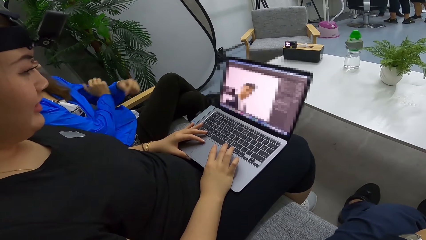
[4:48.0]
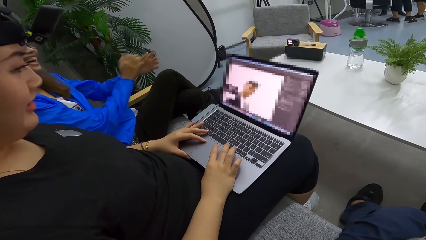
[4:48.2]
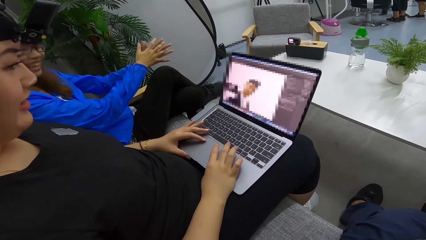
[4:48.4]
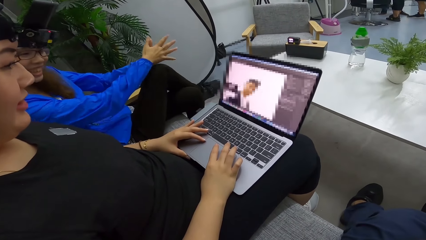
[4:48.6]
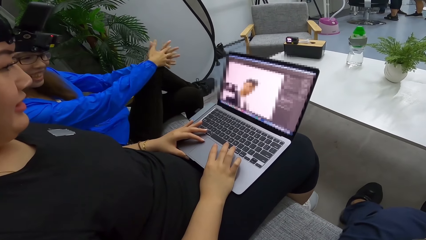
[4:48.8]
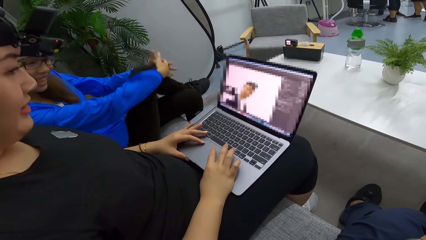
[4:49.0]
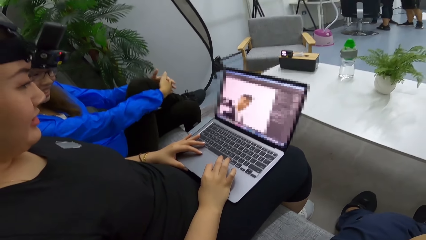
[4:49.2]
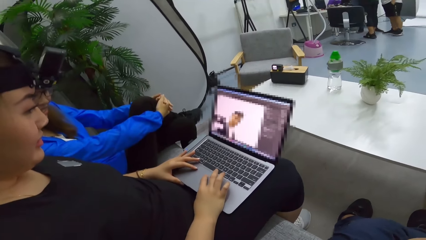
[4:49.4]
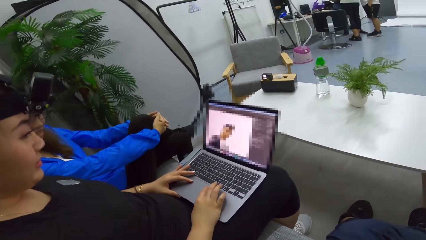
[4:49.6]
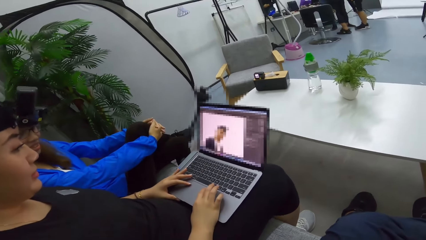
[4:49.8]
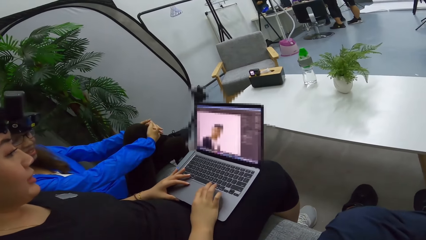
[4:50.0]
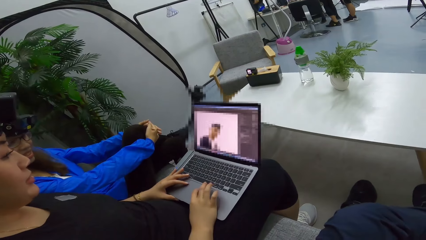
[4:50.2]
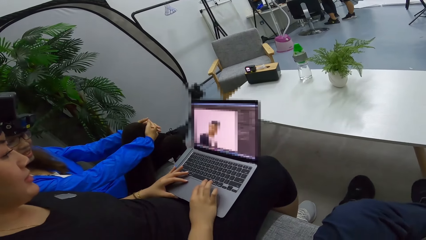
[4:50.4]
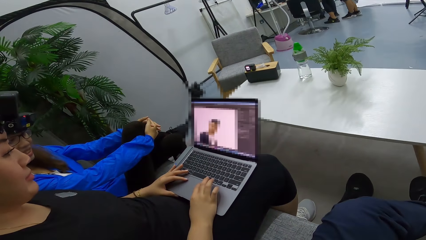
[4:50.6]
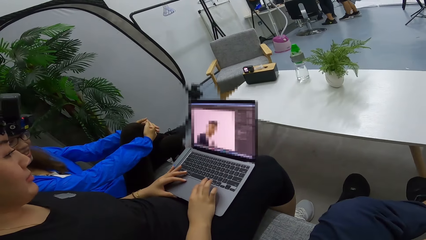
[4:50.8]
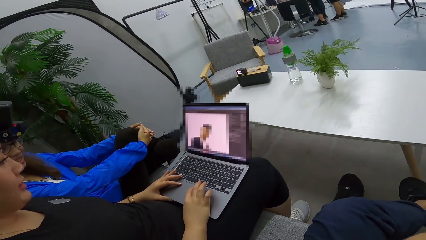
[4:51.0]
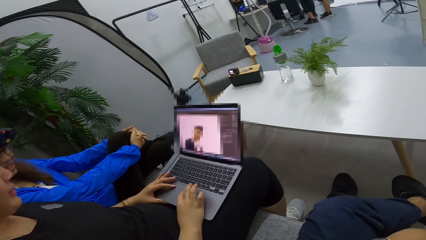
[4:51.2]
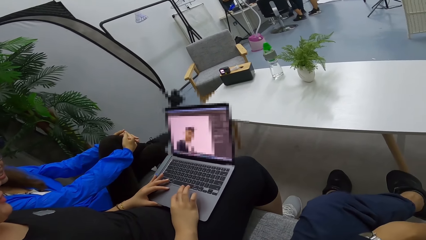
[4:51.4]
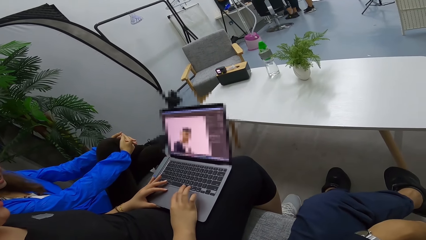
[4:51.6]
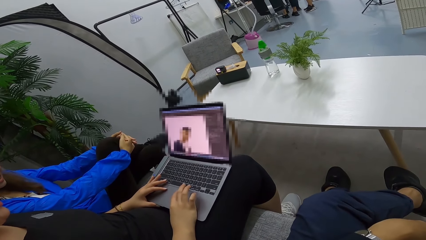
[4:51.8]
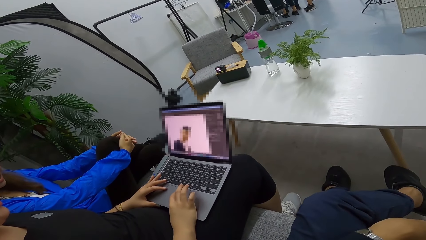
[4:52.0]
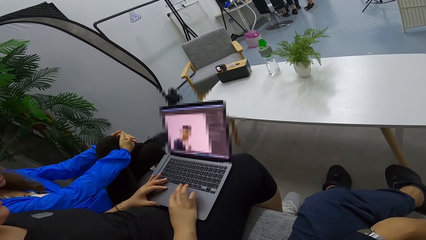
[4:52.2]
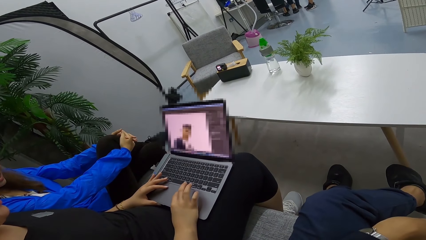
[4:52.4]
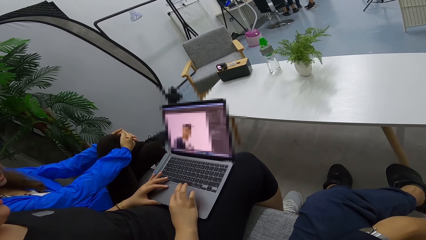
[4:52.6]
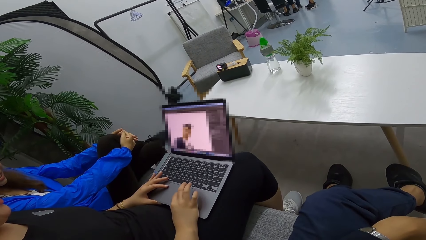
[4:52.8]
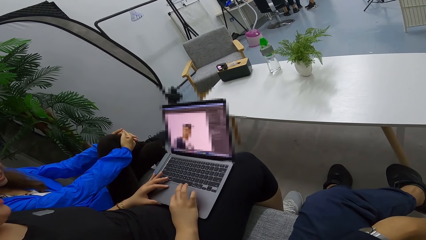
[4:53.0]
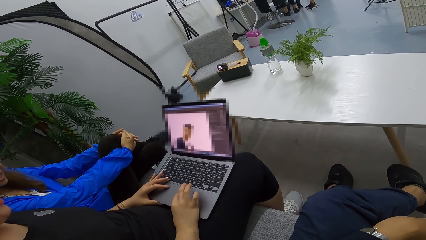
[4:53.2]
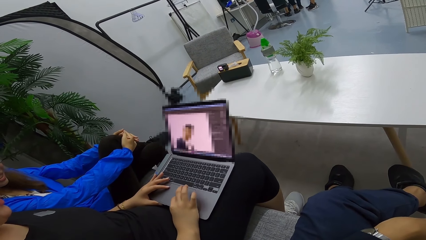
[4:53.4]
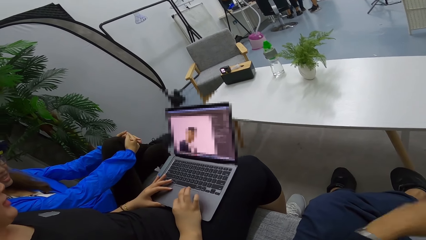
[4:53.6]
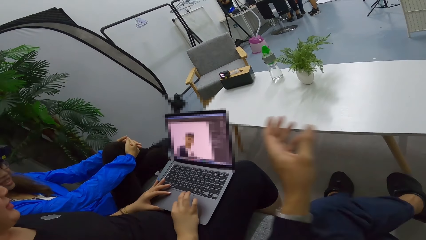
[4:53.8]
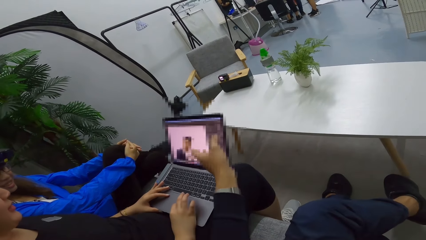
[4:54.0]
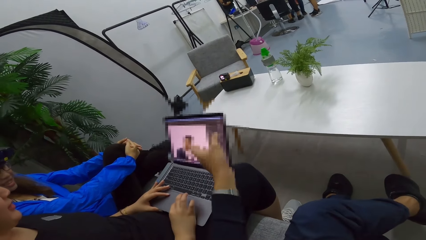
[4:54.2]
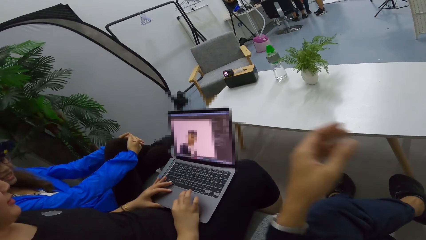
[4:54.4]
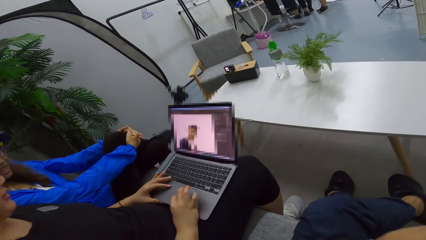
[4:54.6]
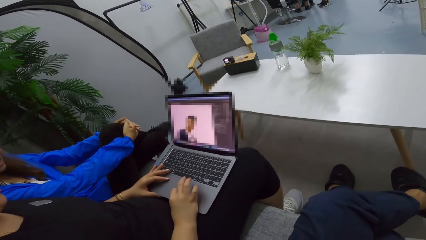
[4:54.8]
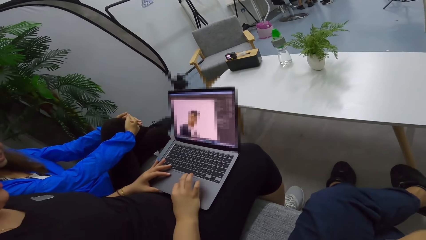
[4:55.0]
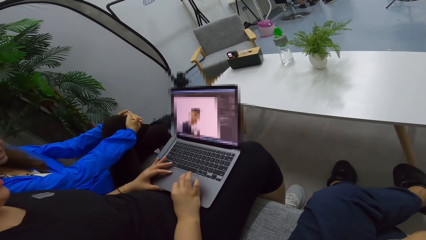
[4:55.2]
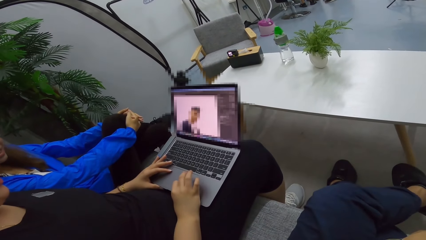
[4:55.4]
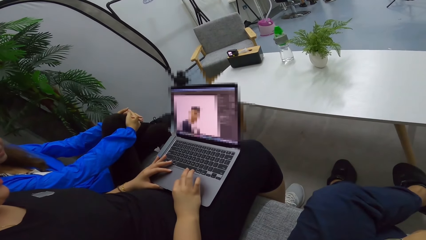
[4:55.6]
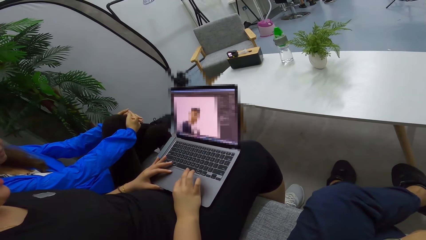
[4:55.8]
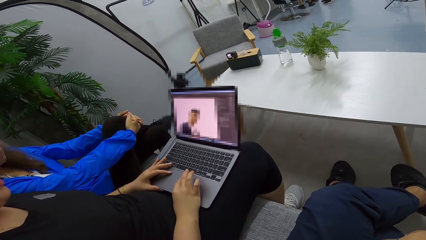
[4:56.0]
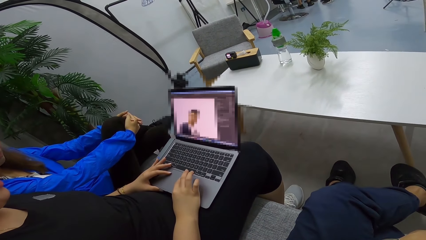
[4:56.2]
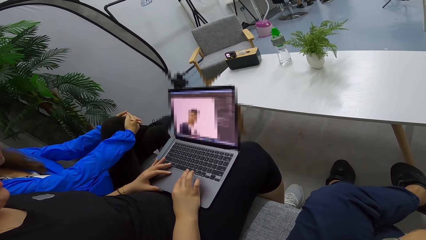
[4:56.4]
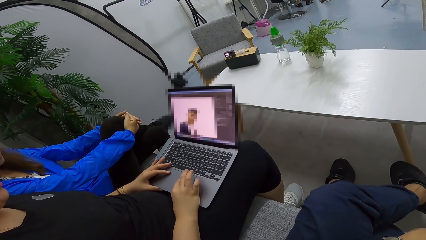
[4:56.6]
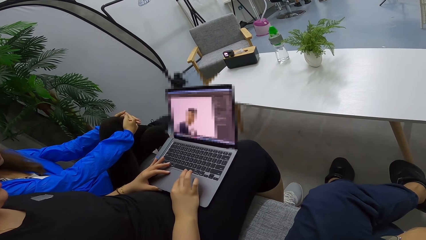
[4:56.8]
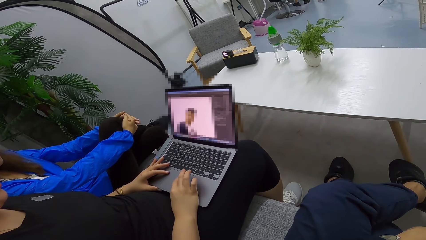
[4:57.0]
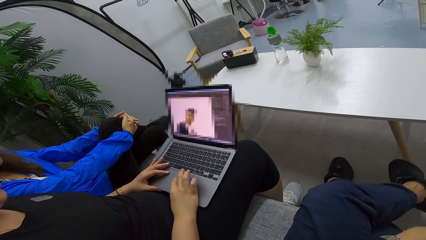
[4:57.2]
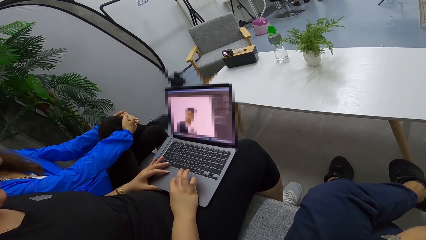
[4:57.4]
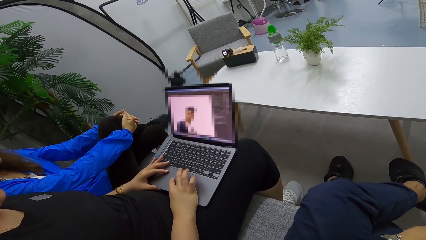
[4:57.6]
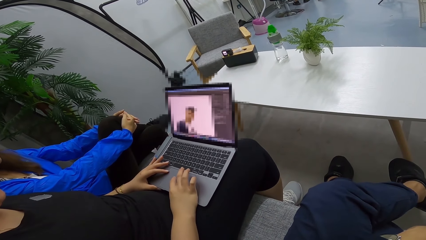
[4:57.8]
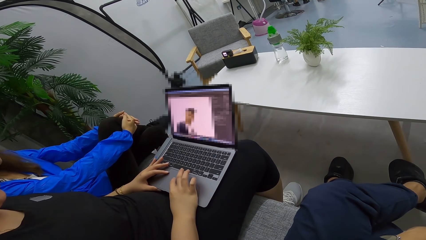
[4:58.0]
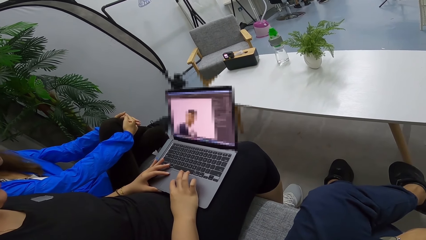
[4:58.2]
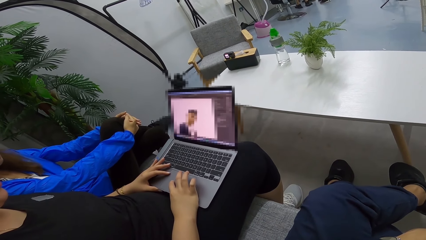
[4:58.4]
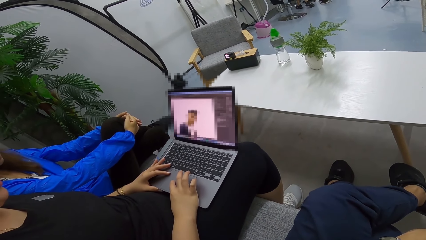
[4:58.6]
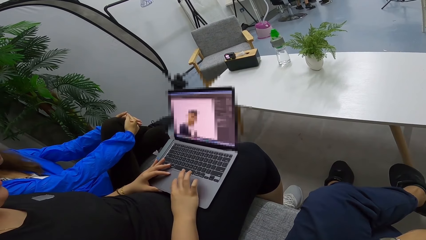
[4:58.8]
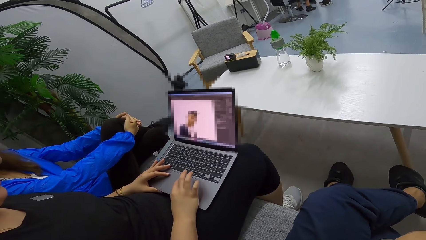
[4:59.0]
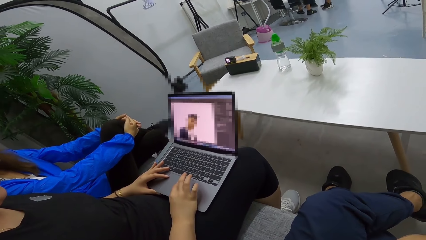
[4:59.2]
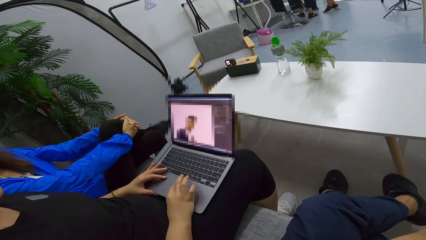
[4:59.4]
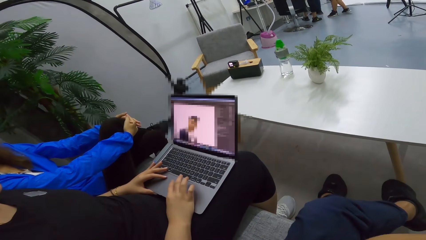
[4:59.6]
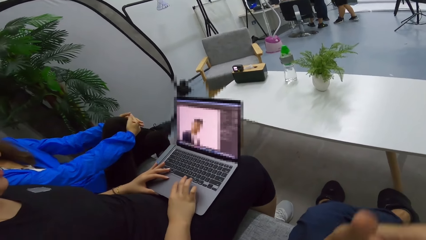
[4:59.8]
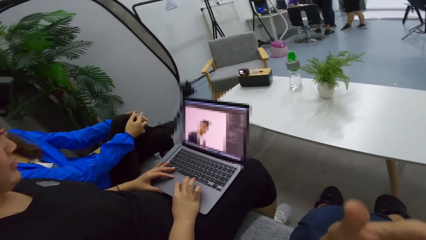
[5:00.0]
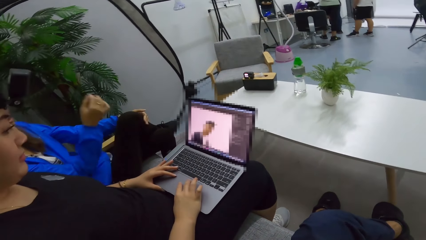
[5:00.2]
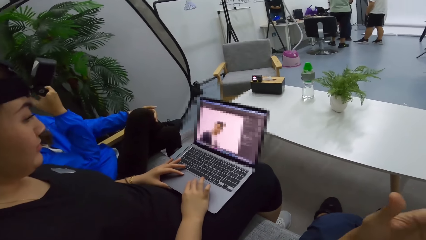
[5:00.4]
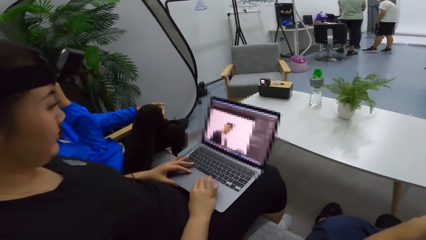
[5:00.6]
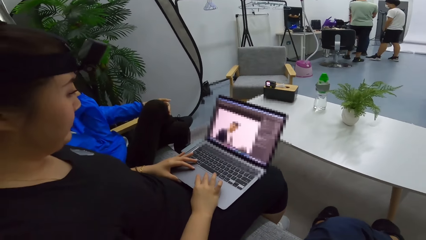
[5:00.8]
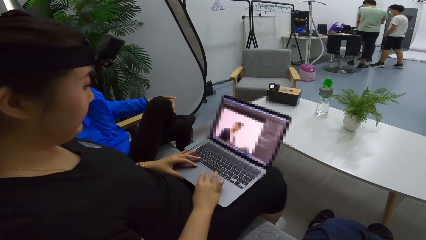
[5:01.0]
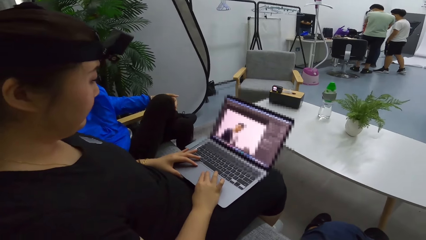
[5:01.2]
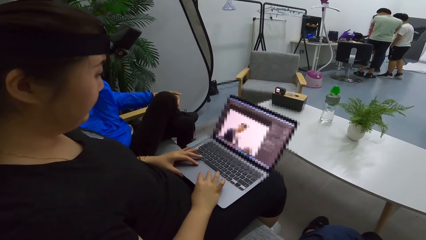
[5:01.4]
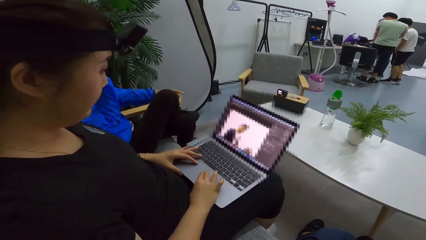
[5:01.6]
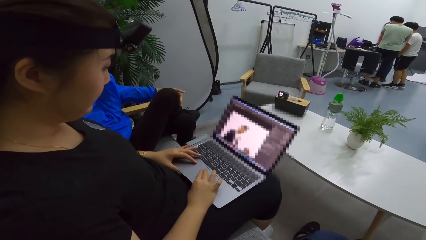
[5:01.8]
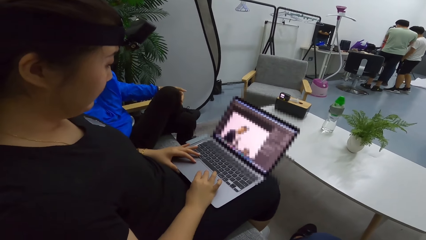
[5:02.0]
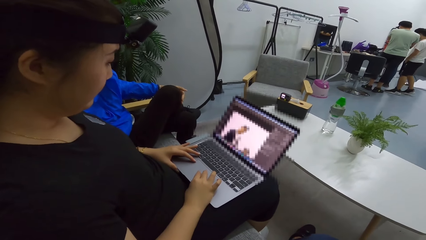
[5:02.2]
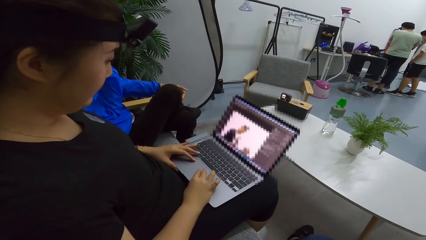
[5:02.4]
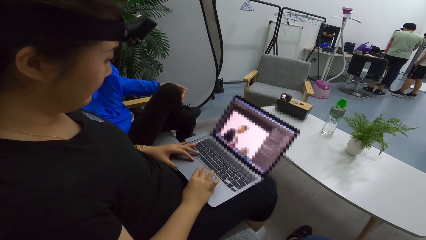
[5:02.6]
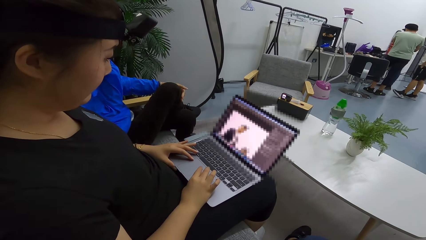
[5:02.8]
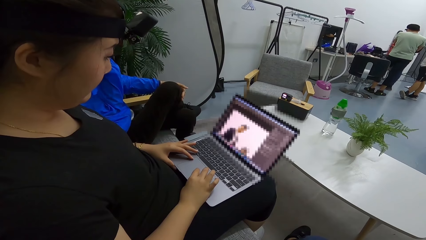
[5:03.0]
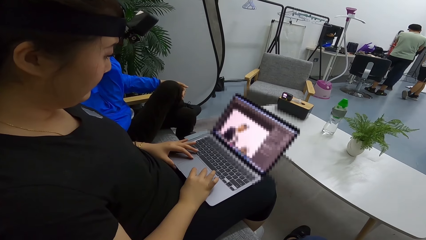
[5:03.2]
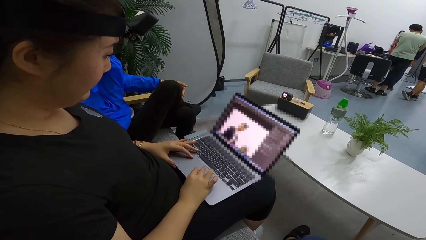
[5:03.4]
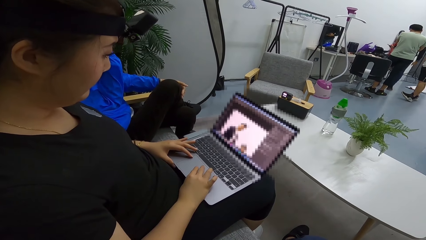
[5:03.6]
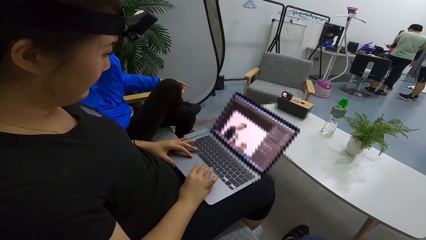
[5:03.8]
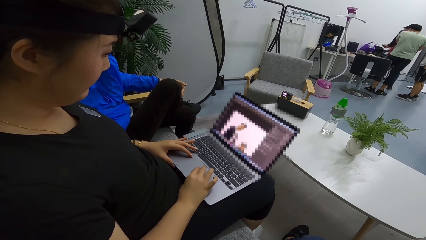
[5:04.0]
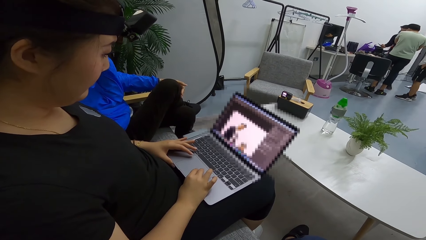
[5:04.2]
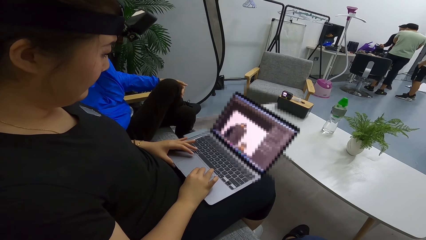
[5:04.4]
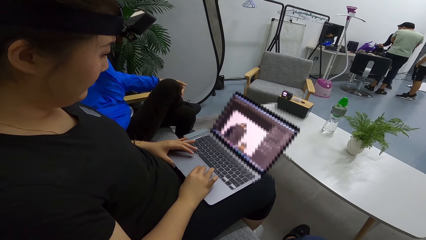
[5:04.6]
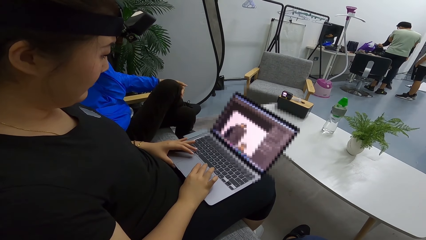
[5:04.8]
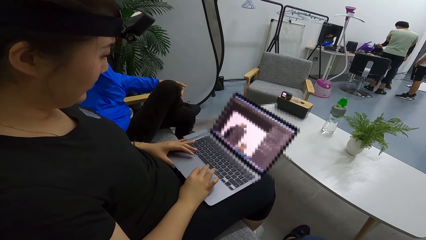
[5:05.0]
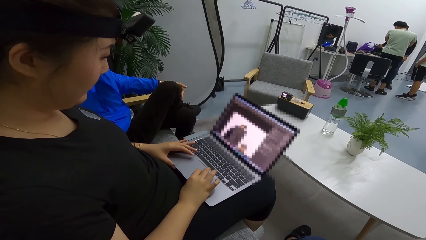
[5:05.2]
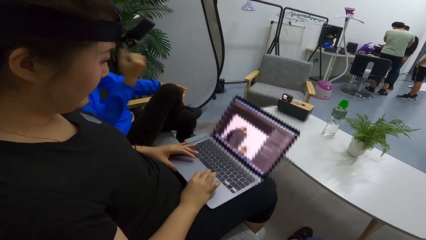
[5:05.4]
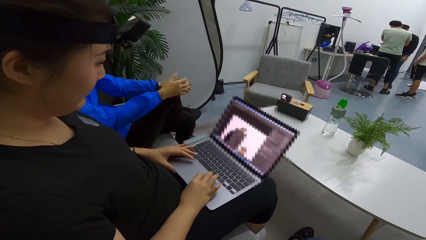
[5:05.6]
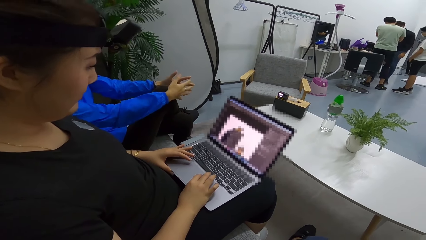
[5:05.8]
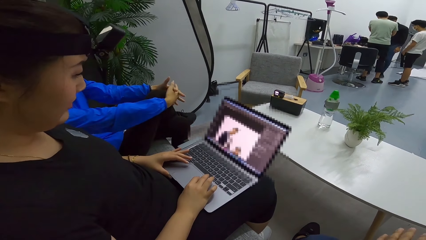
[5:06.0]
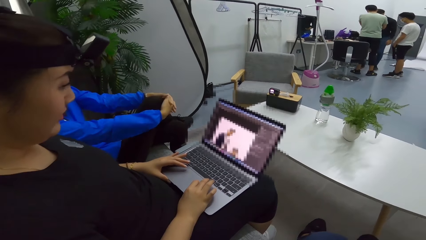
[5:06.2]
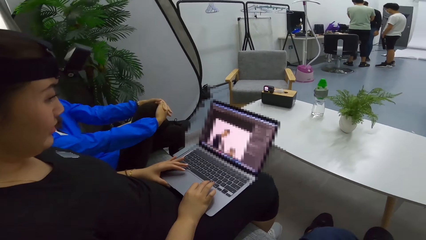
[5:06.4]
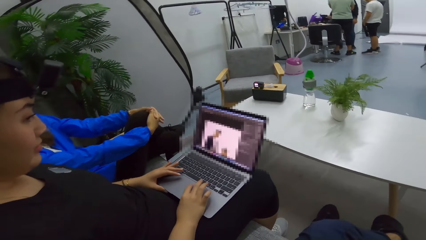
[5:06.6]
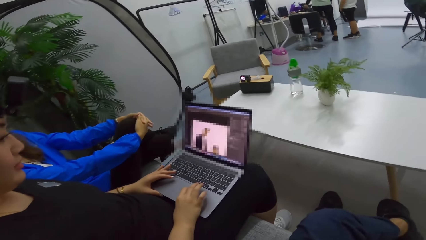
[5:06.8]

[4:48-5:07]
The camera wearer points at the laptop. They talk to a person.
